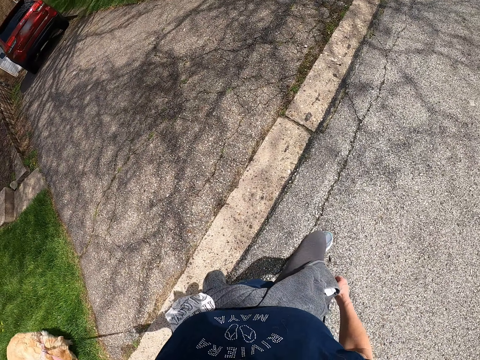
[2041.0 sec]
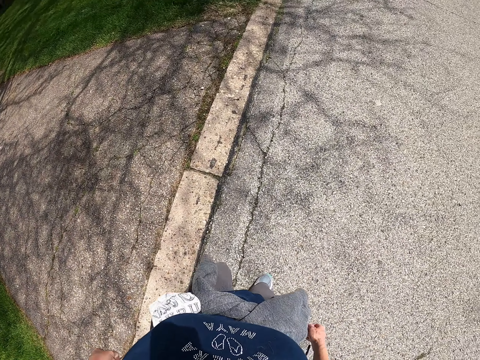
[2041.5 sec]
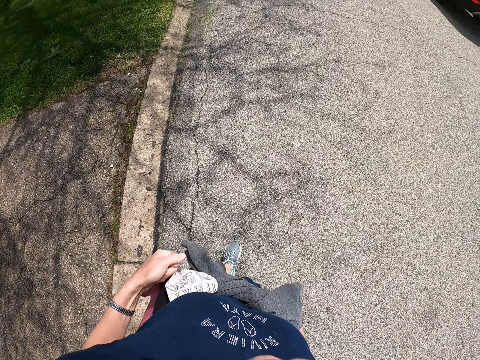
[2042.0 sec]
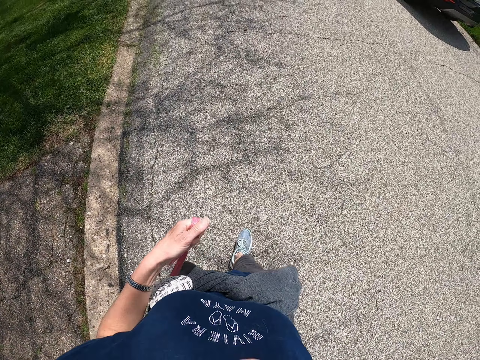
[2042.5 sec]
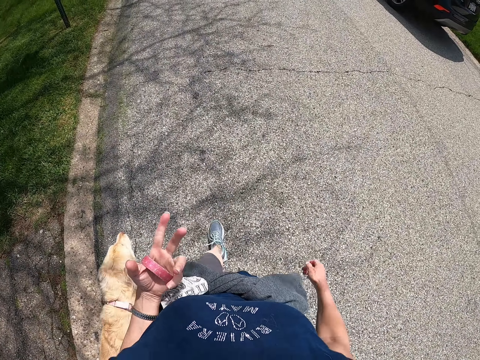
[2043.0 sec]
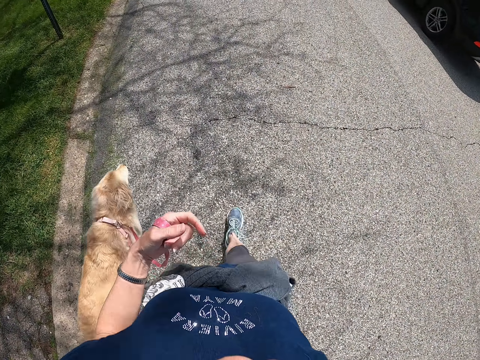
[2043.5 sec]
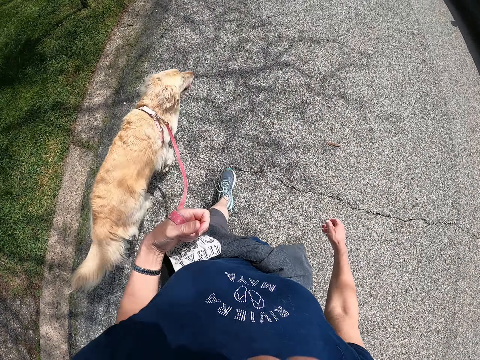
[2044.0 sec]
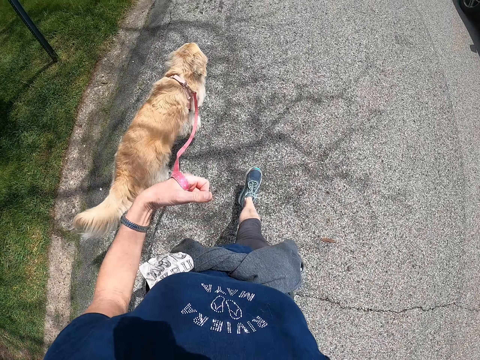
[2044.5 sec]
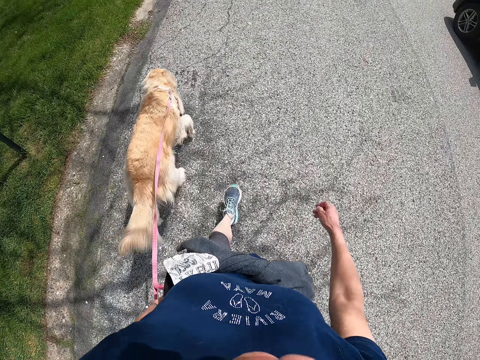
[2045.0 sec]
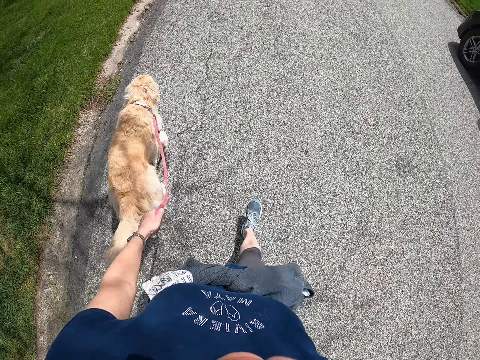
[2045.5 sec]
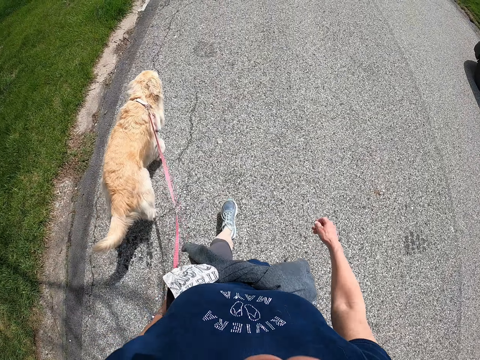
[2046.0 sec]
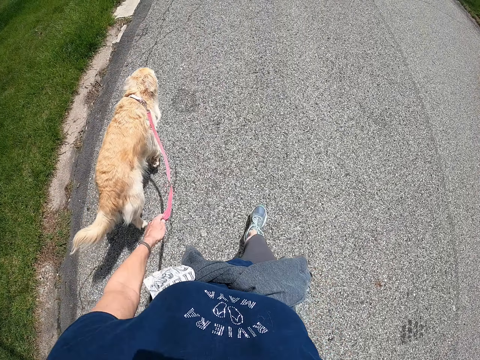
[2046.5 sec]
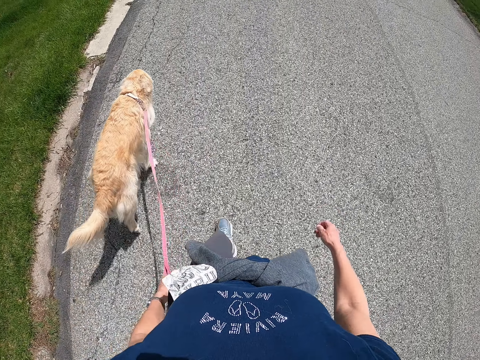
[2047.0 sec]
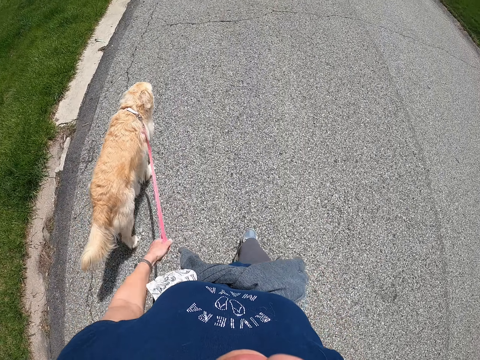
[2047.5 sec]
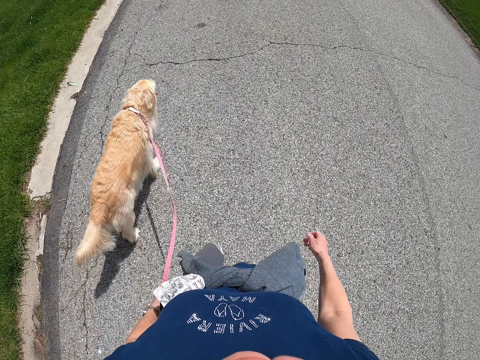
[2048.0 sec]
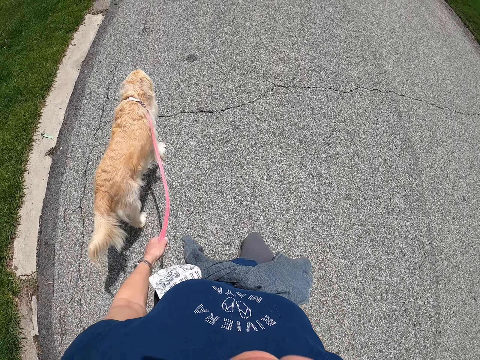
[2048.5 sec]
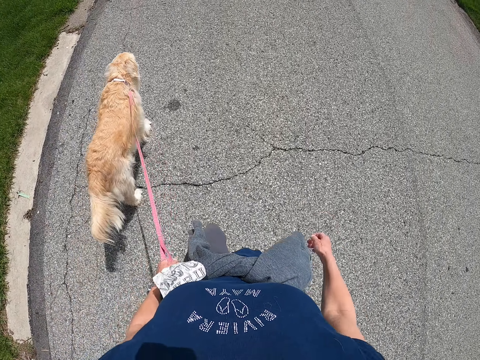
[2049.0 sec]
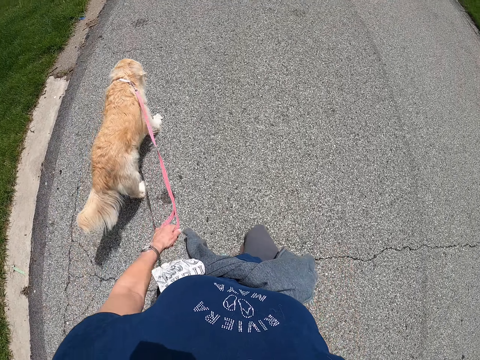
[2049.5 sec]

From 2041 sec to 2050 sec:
The camera wearer walks the dog on the road.

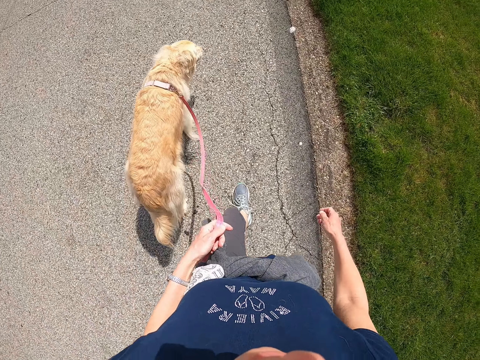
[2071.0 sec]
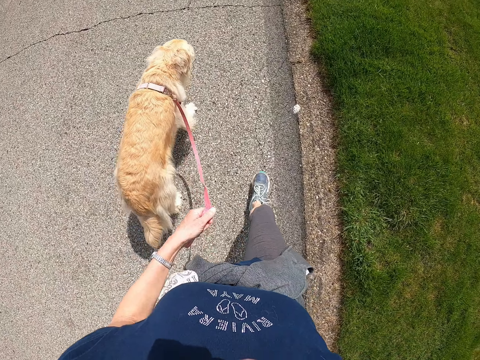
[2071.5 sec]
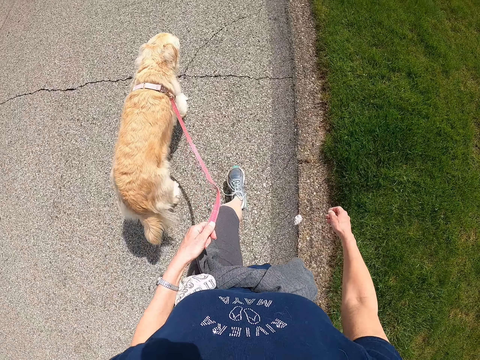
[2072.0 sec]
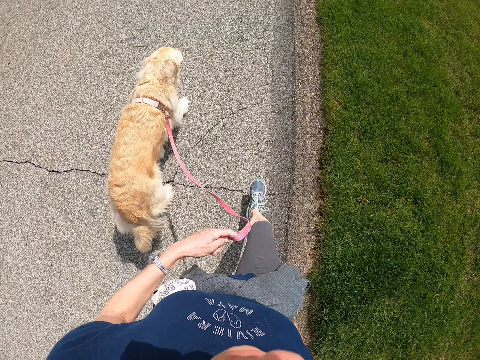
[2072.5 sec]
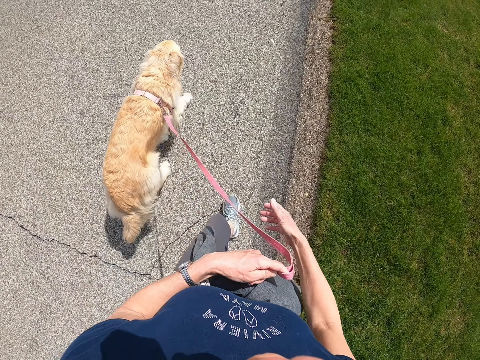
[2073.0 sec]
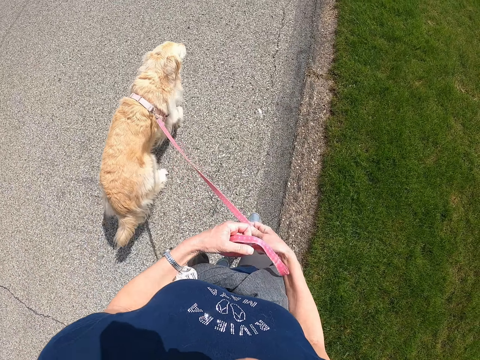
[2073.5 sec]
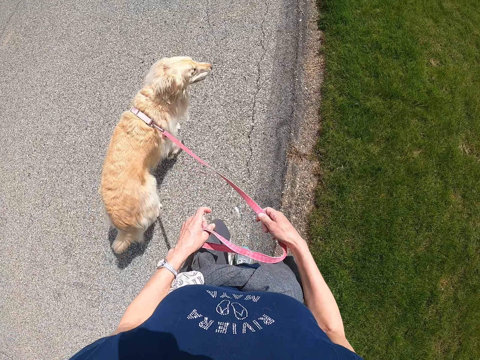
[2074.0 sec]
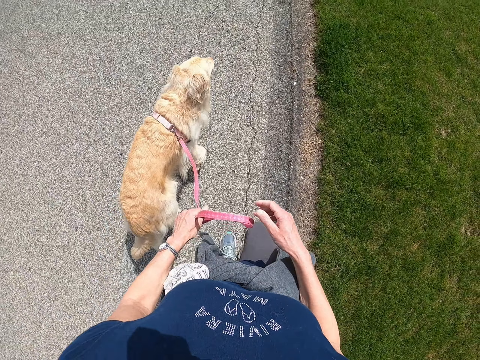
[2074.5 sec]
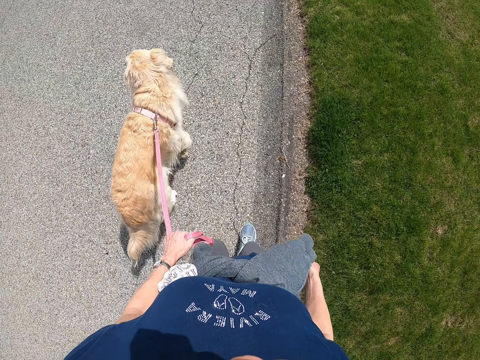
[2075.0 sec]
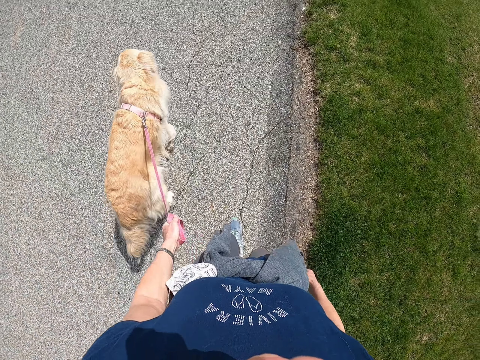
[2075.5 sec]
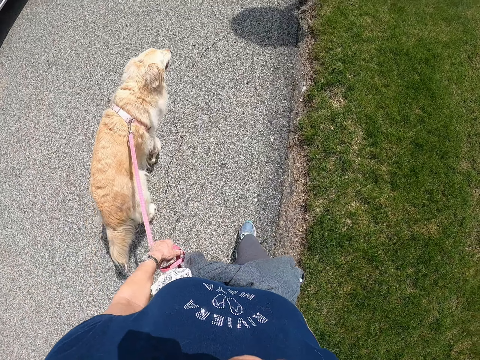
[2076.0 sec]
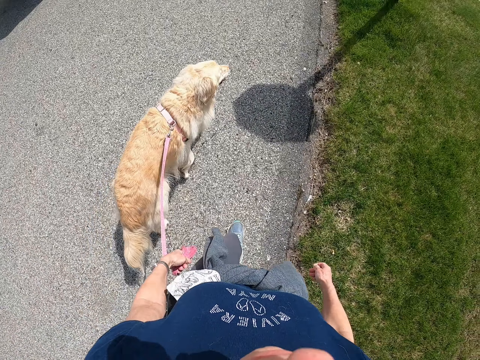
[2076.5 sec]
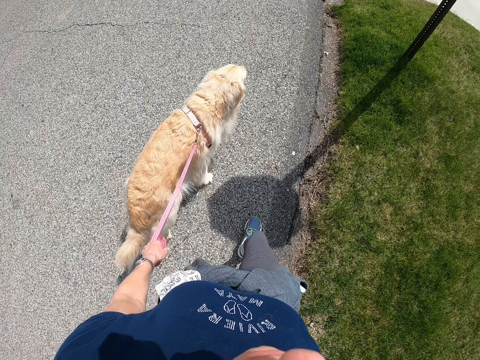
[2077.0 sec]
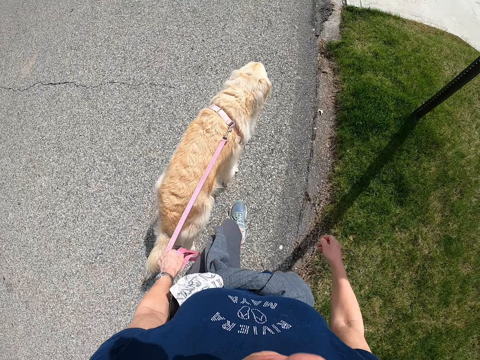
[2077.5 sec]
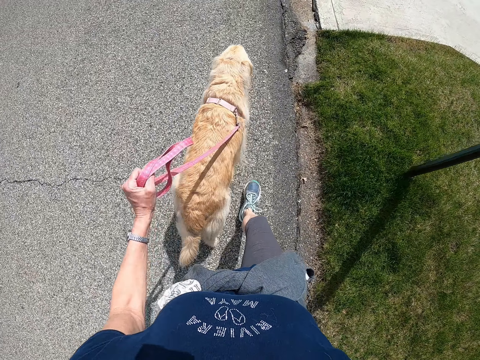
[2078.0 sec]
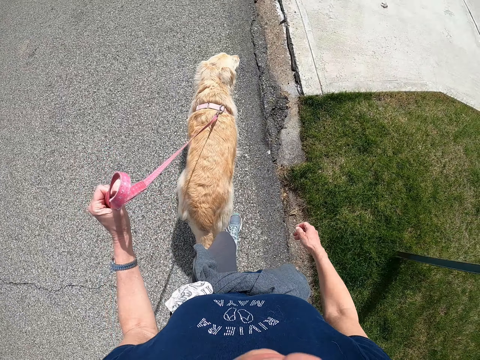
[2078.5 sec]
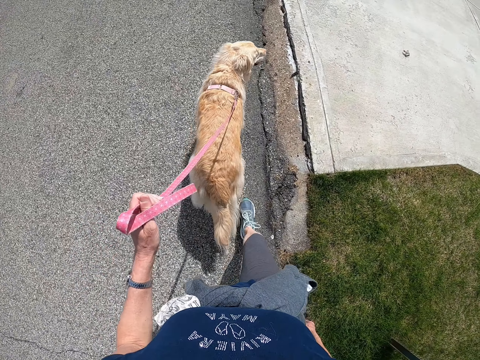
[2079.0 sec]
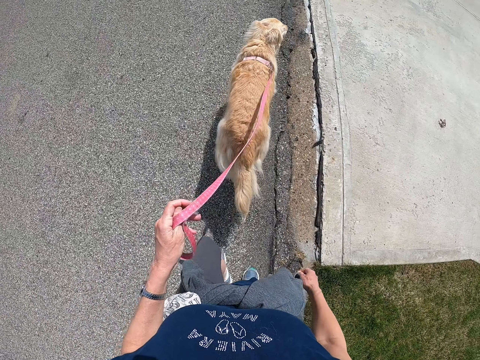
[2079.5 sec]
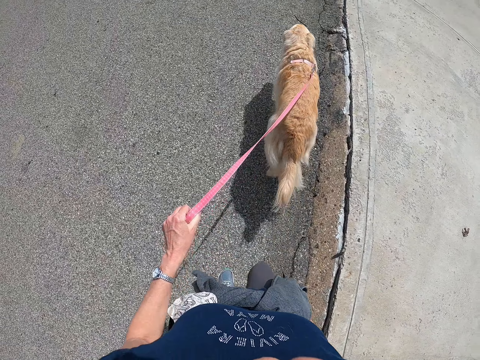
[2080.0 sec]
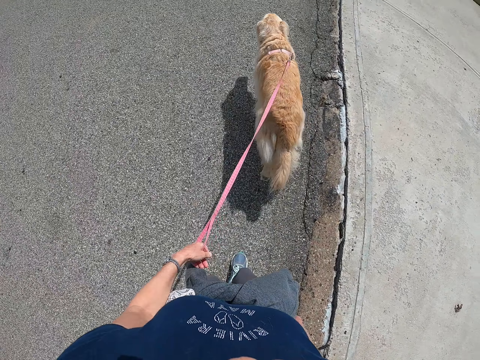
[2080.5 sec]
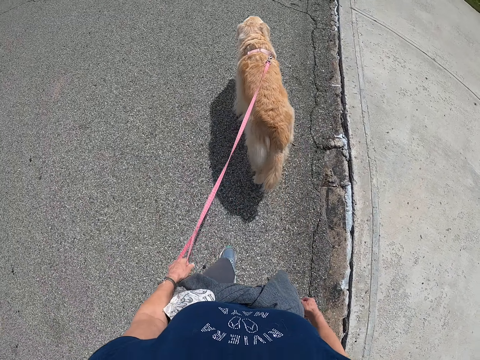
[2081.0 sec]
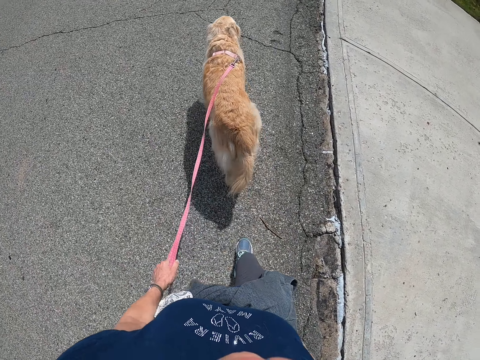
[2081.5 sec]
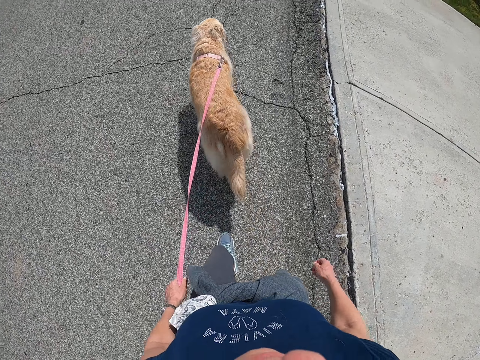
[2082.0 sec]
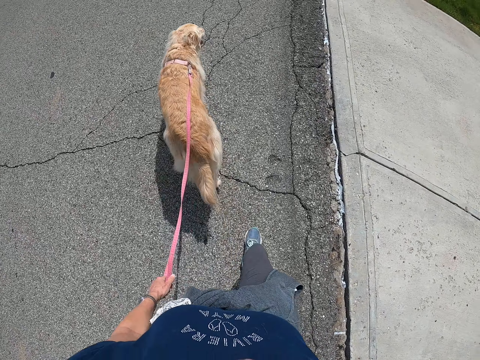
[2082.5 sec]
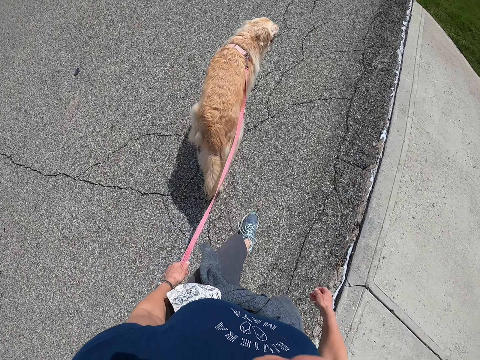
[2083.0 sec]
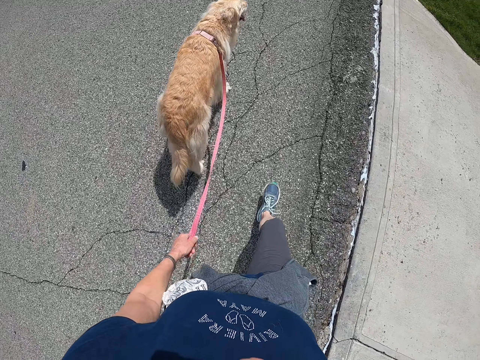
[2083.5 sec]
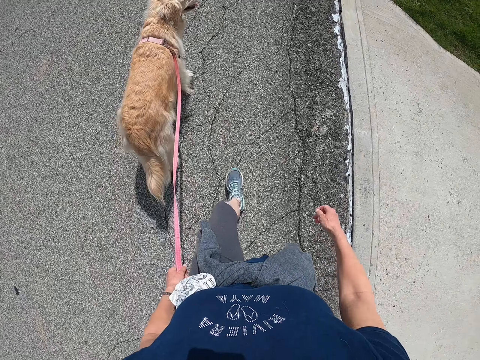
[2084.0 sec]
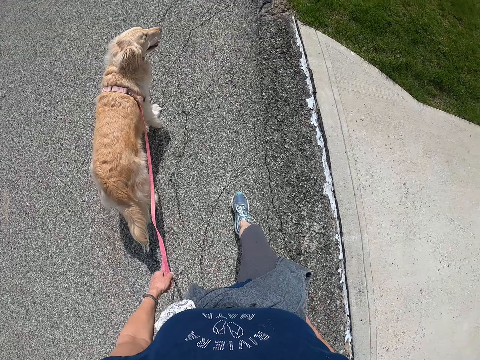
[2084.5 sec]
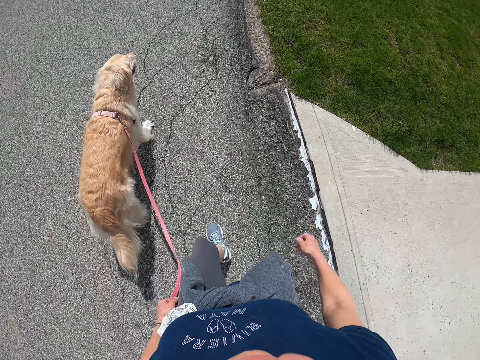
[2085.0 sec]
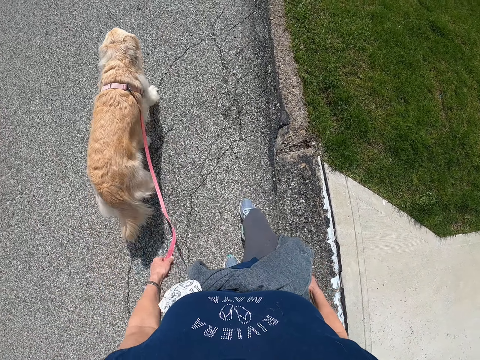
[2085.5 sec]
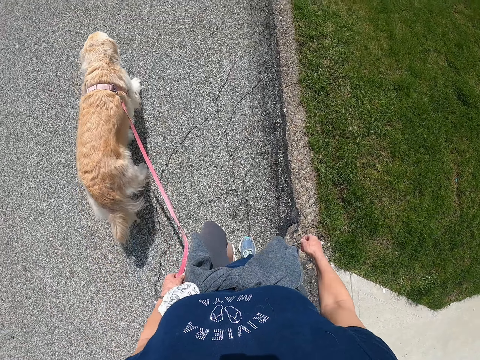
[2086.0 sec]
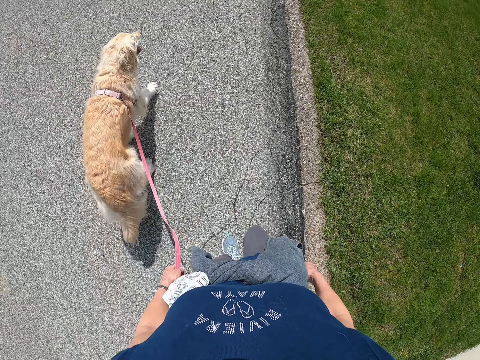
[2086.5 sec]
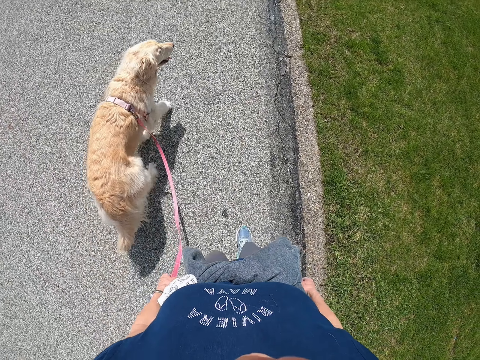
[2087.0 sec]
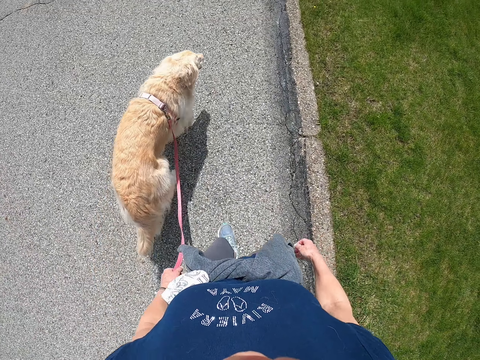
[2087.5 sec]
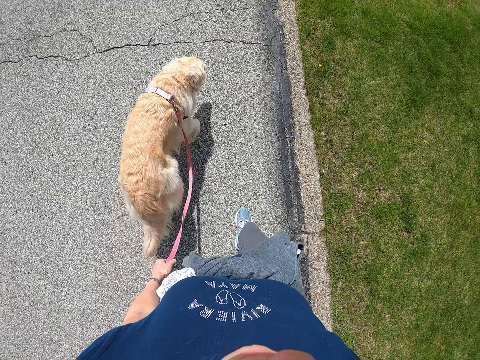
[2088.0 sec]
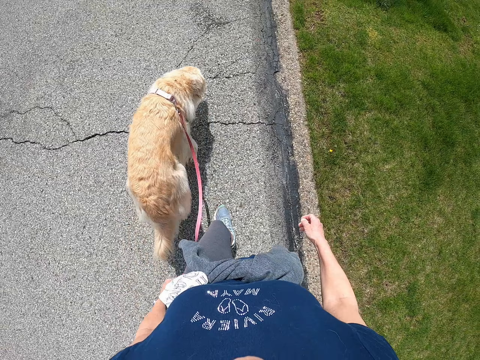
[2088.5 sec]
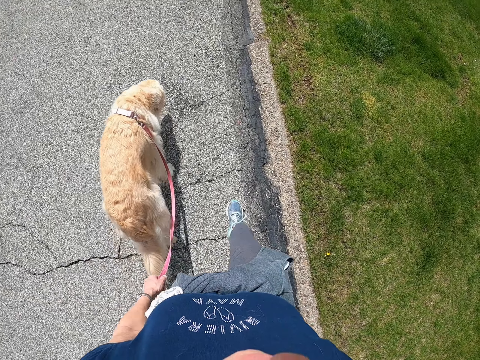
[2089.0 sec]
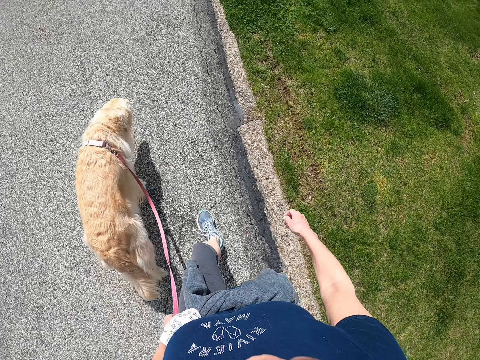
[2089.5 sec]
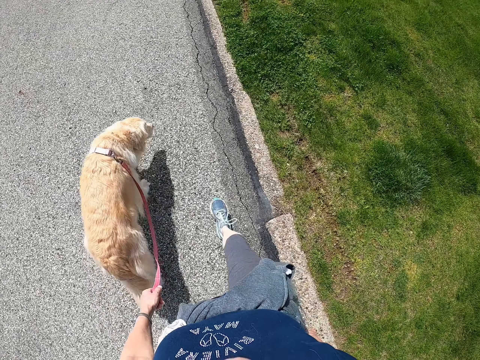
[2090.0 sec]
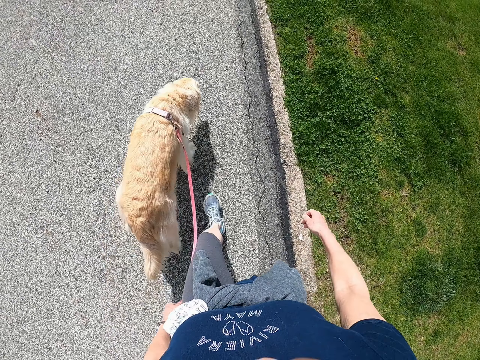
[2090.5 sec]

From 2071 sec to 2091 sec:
The camera wearer holds the dog leash with both hands. She folds the leash and places the leash in her left hand. She walks the dog. She holds the dog leash with her left hand. She walks the dog on the road.
